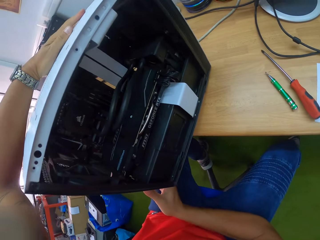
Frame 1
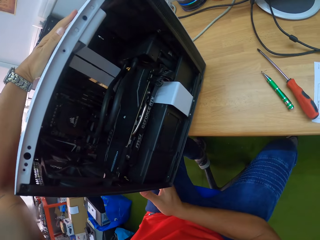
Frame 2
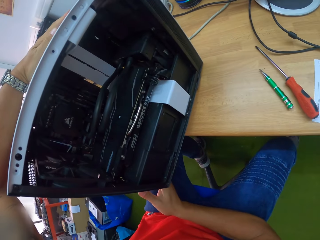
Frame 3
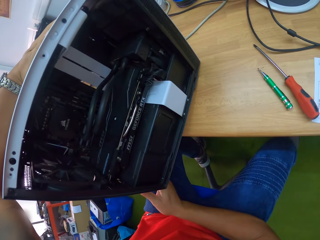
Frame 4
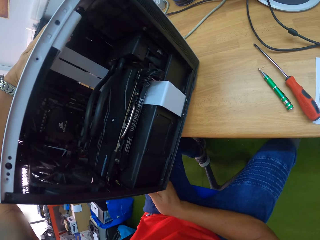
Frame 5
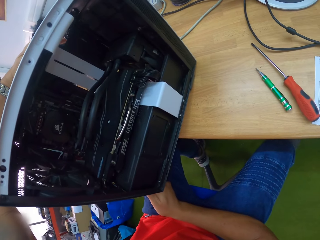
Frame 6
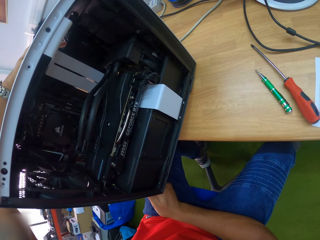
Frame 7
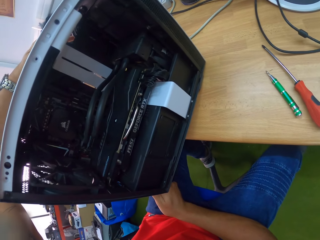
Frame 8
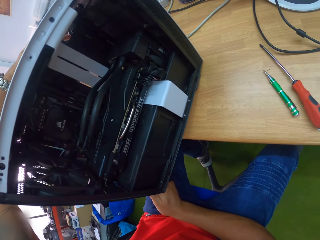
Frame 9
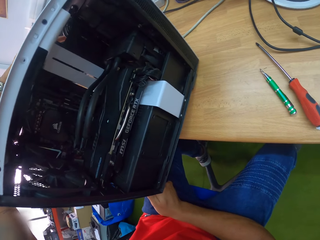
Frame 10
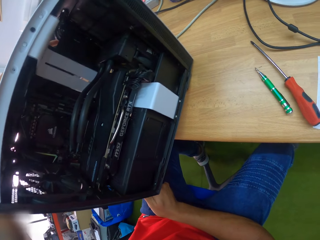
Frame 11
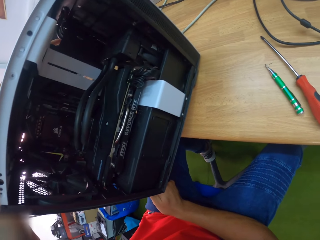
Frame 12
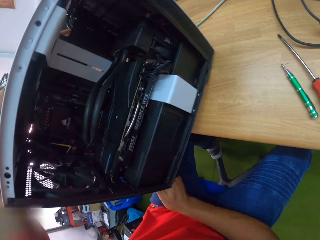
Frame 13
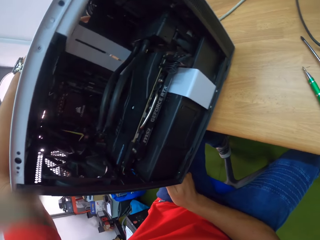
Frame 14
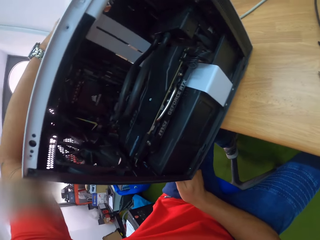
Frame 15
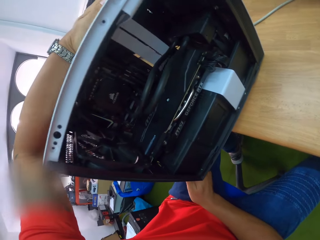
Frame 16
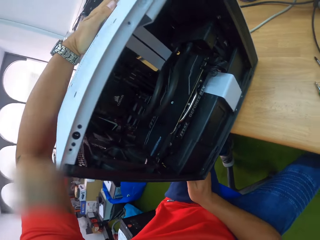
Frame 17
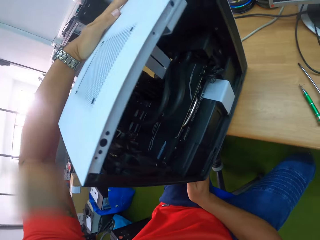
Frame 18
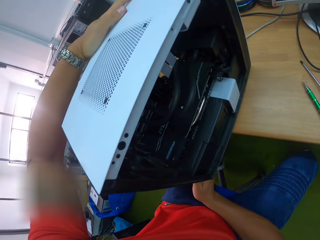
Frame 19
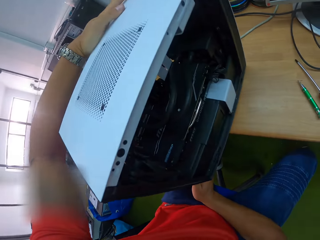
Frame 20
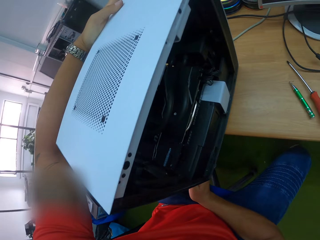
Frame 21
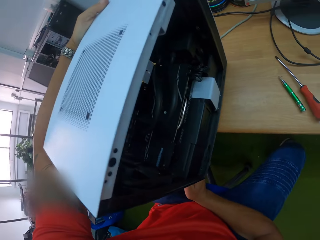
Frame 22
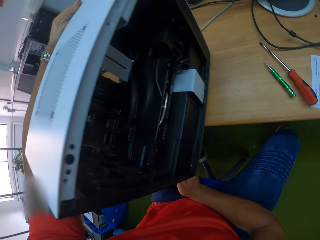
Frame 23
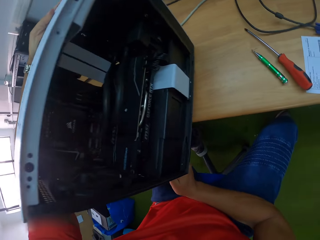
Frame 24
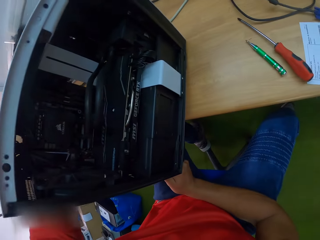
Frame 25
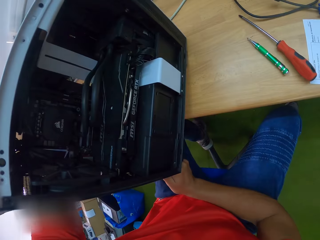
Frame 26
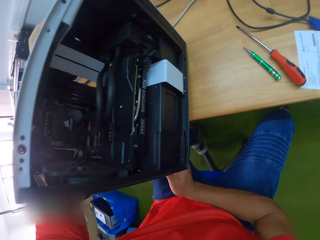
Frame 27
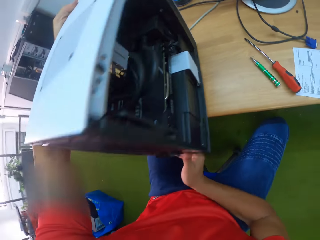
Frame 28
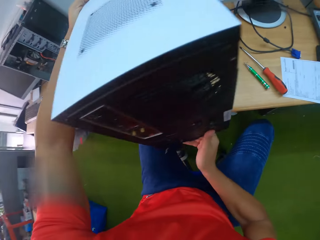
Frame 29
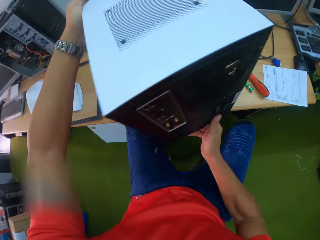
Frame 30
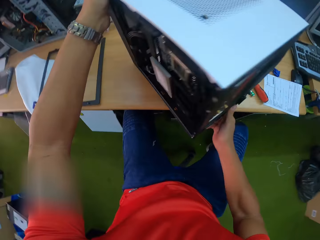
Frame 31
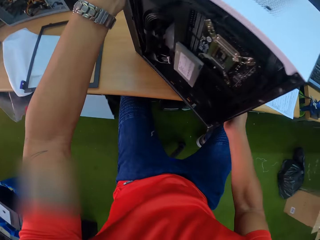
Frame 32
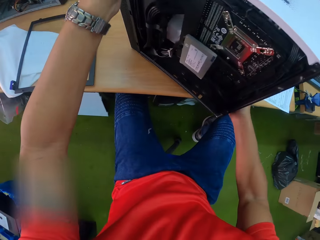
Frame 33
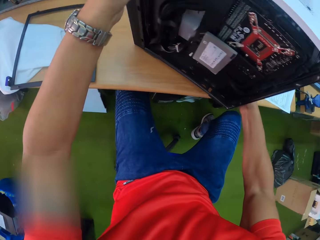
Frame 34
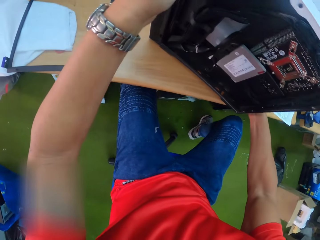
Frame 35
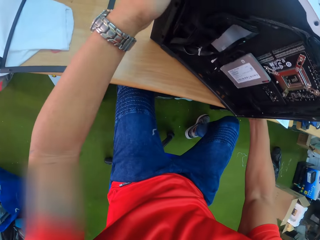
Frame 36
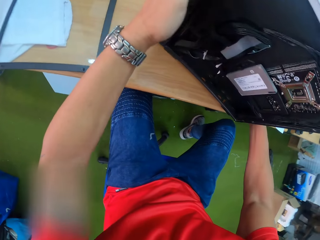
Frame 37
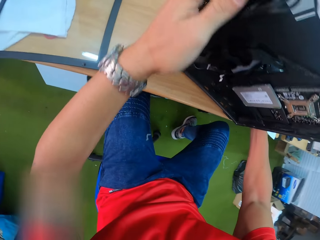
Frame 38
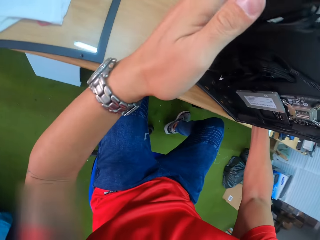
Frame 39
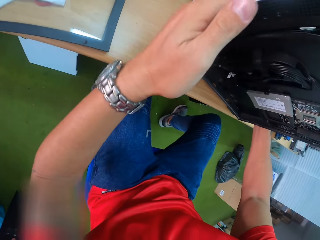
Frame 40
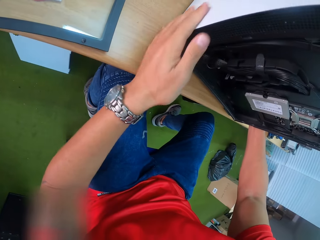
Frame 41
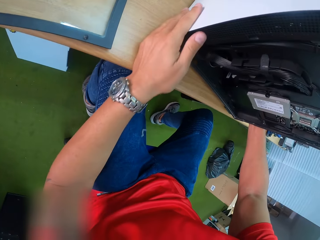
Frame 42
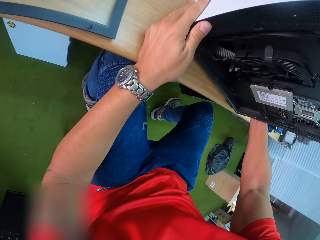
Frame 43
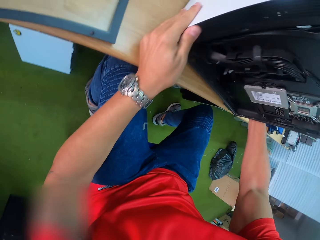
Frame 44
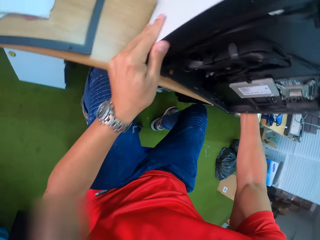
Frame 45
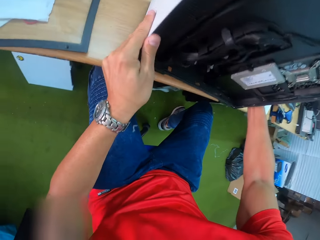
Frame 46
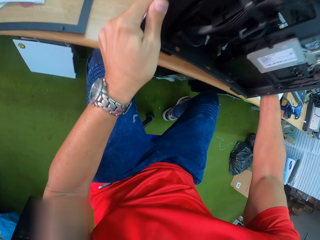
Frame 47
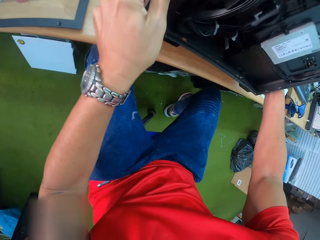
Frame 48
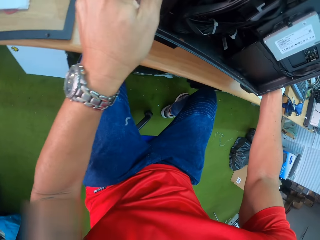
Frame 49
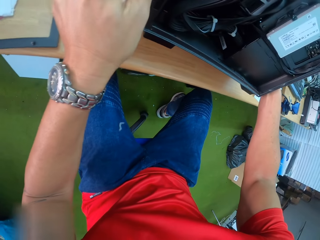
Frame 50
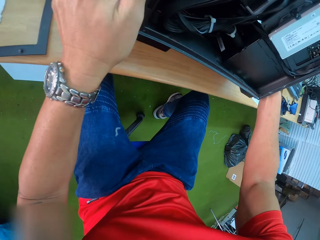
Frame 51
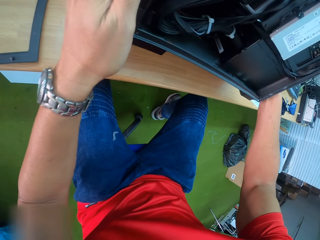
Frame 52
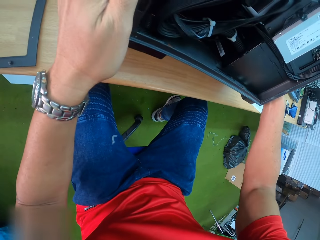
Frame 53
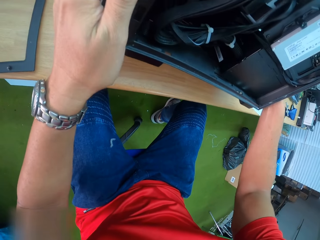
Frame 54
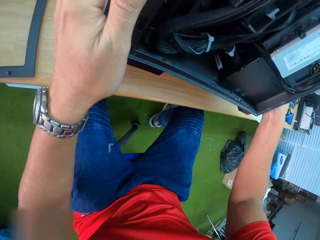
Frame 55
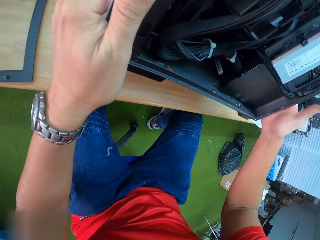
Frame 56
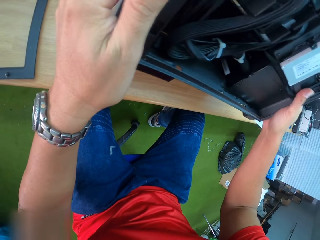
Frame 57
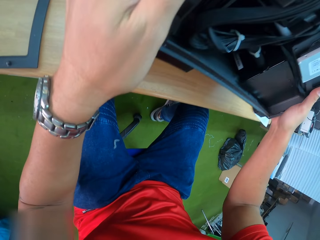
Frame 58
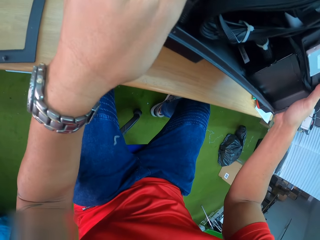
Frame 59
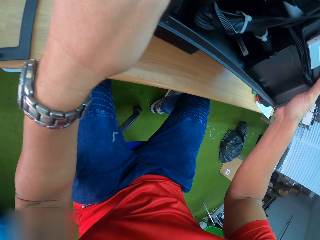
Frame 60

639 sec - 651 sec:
The camera wearer stares inside the CPU machine.

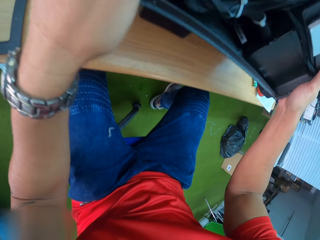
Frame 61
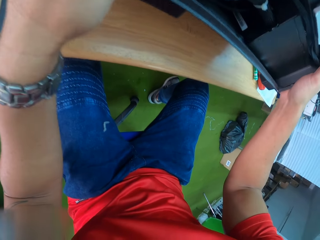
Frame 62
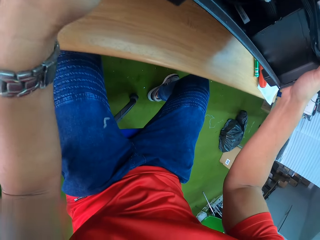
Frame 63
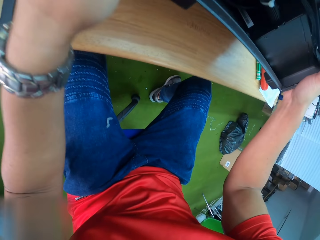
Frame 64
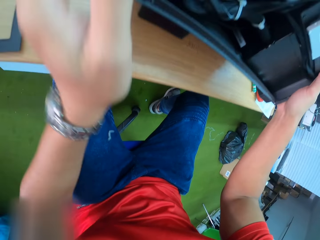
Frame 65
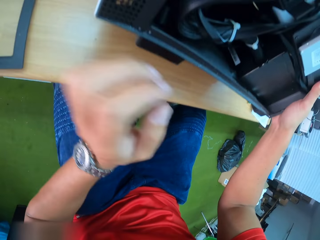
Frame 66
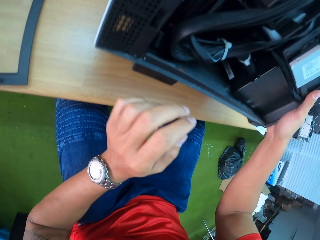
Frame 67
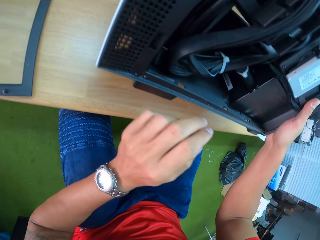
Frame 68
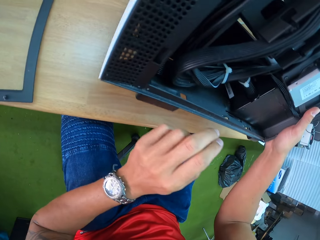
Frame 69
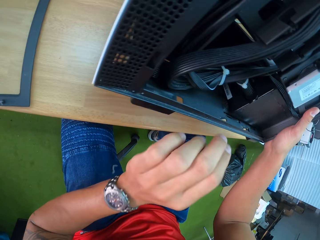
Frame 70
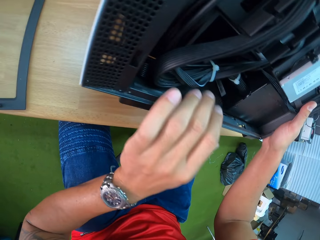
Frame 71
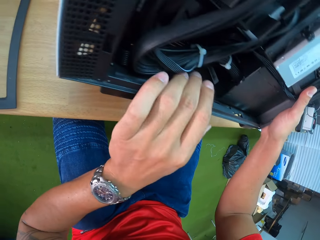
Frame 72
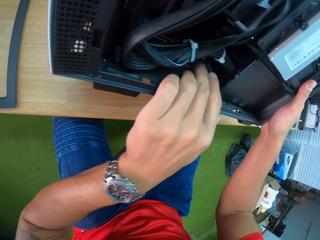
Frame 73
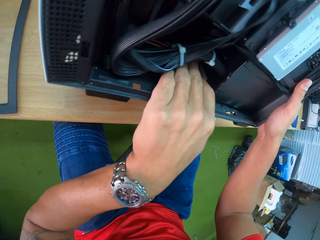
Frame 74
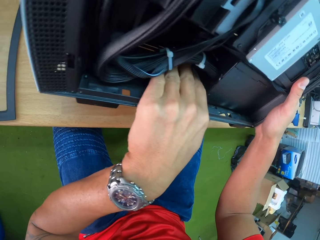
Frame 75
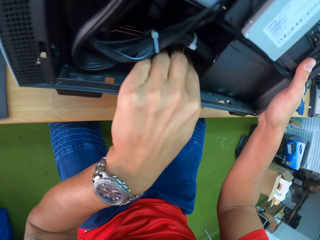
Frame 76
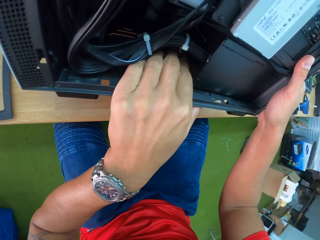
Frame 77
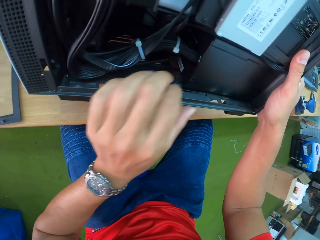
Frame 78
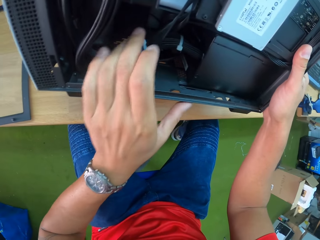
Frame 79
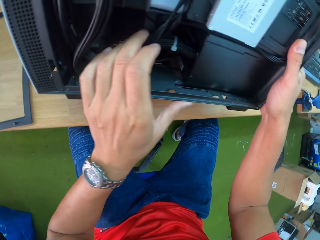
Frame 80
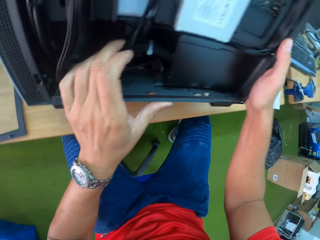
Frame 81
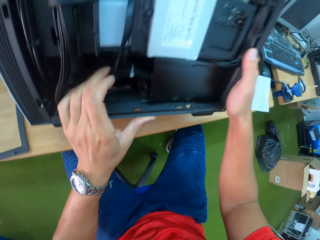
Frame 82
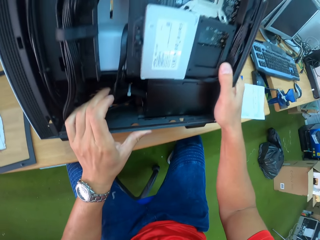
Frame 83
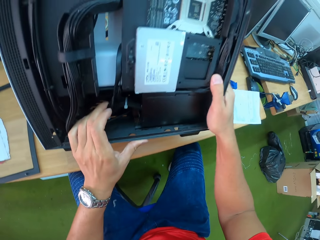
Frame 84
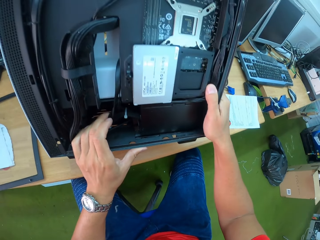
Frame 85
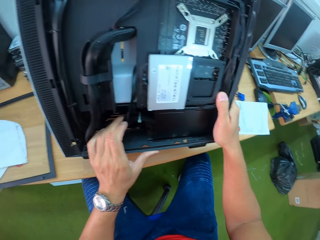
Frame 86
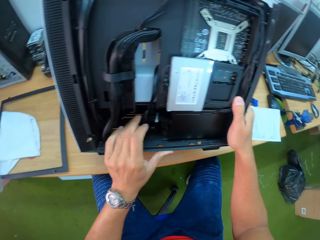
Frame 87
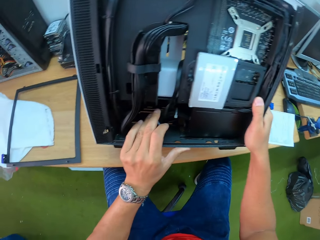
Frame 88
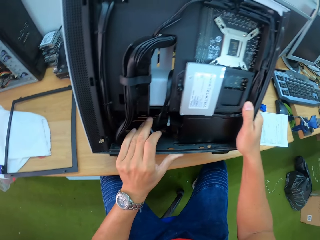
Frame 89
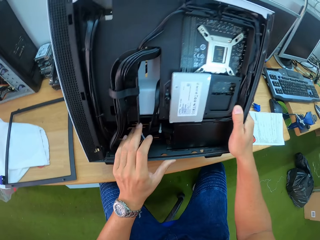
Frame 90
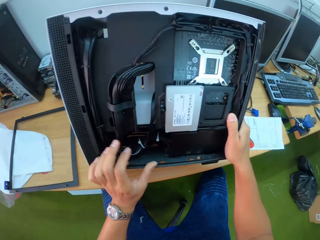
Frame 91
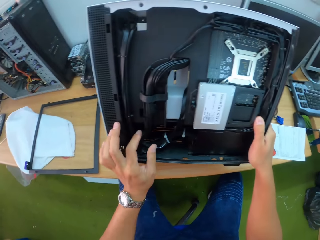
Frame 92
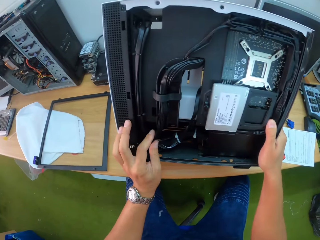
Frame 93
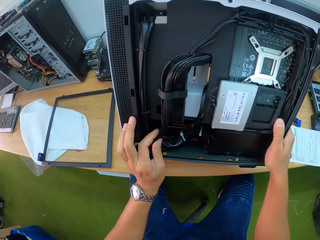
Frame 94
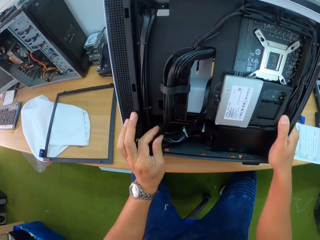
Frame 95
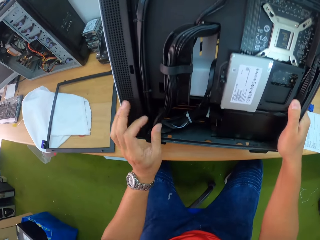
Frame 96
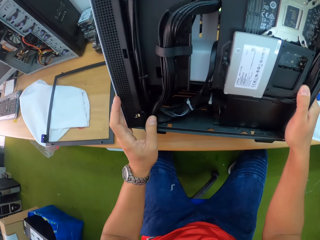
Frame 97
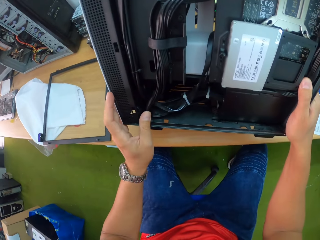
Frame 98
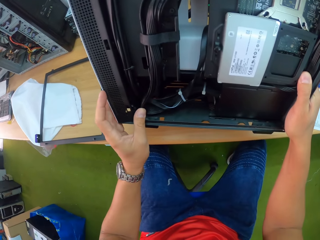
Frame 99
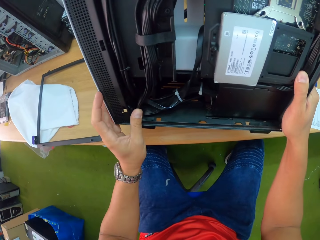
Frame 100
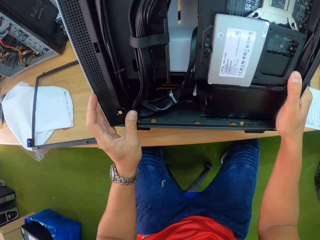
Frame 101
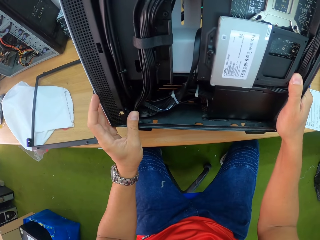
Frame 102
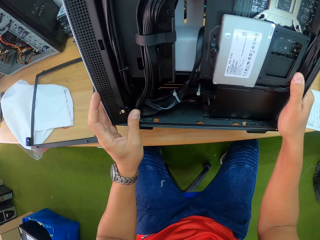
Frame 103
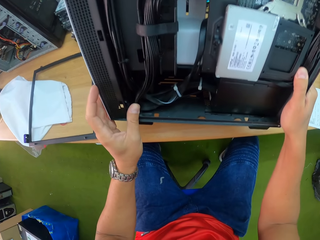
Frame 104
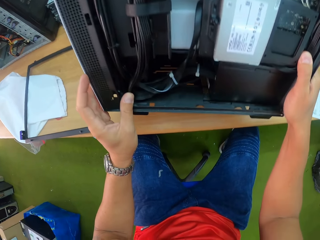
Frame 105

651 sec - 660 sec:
The camera wearer puts his left hand inside the CPU. He touches something inside the CPU machine. He checks the pack of cables in the CPU with his left hand. He stares inside the CPU machine. He touches the wire cables inside the CPU machine. He stares inside the CPU machine.
